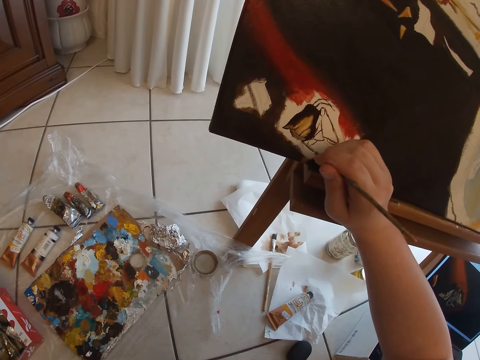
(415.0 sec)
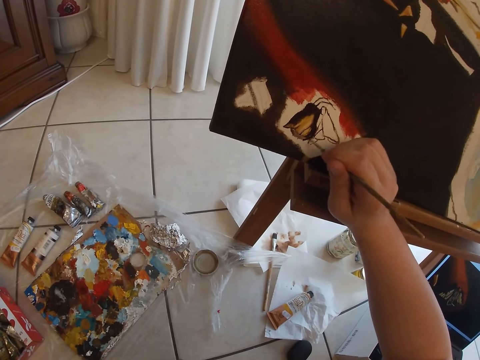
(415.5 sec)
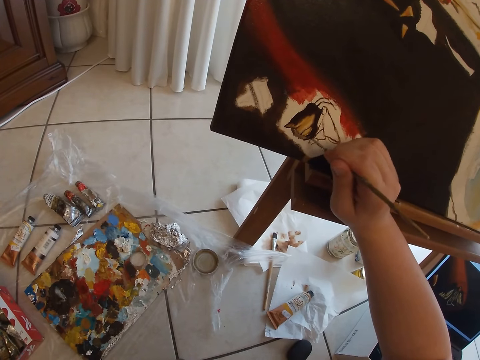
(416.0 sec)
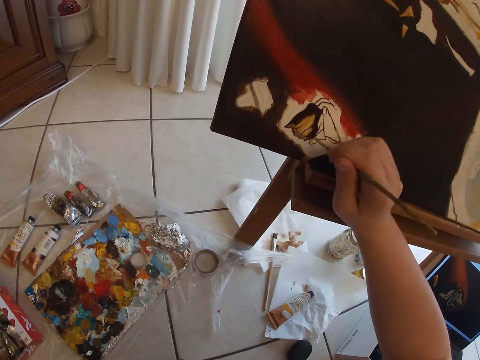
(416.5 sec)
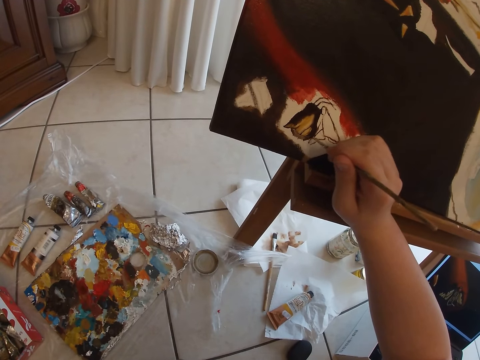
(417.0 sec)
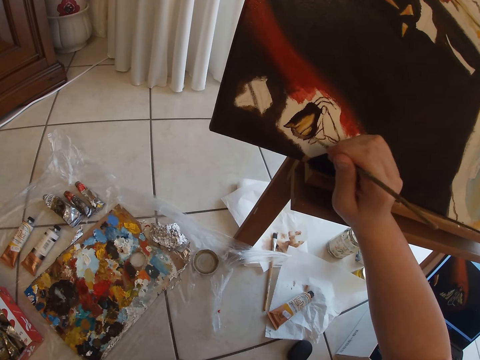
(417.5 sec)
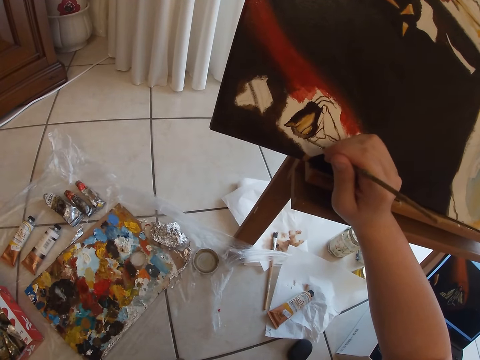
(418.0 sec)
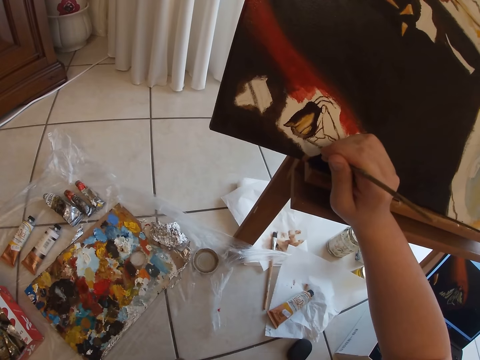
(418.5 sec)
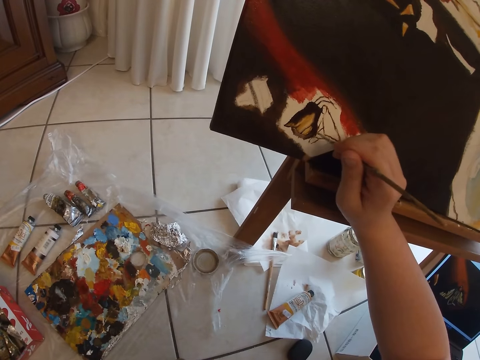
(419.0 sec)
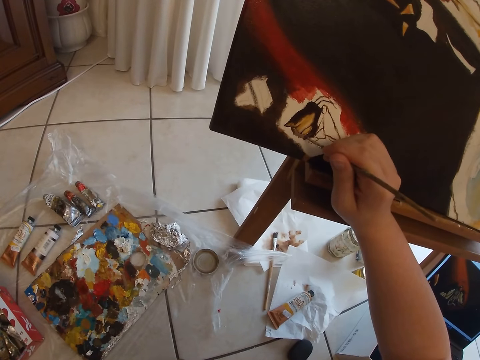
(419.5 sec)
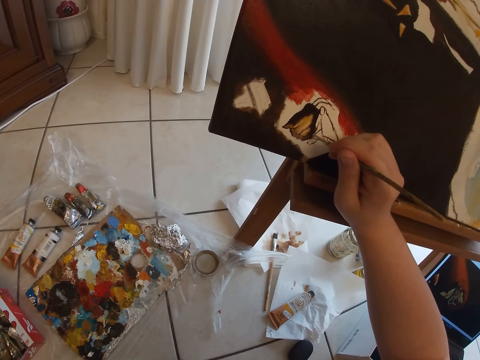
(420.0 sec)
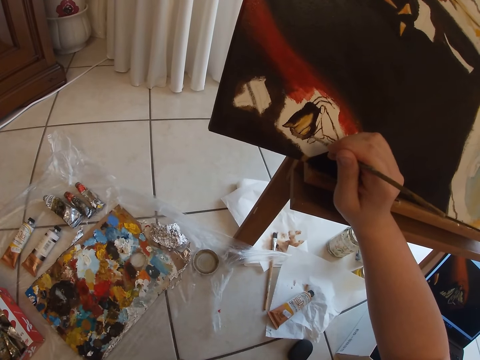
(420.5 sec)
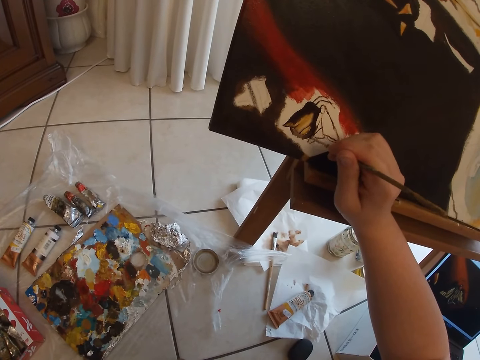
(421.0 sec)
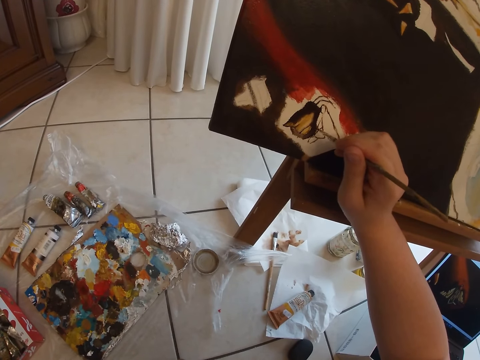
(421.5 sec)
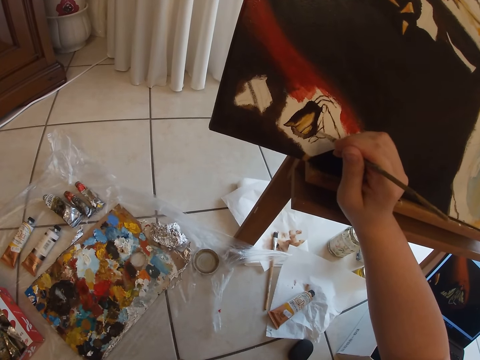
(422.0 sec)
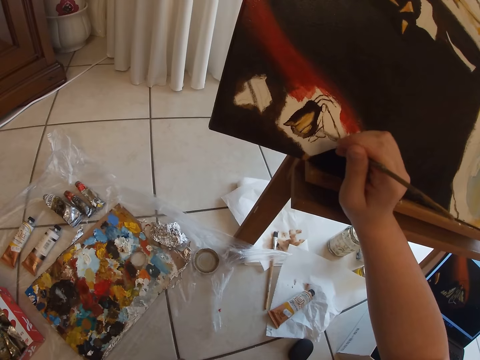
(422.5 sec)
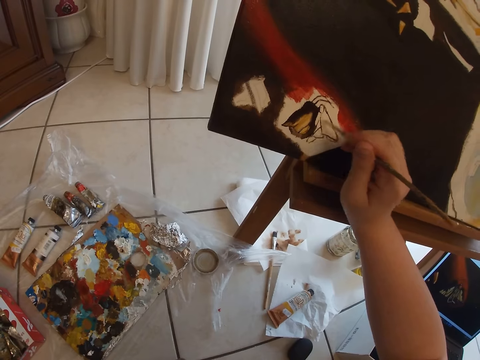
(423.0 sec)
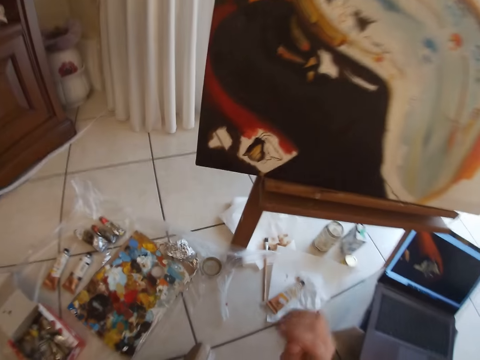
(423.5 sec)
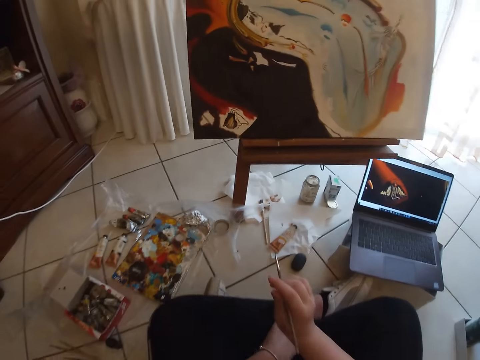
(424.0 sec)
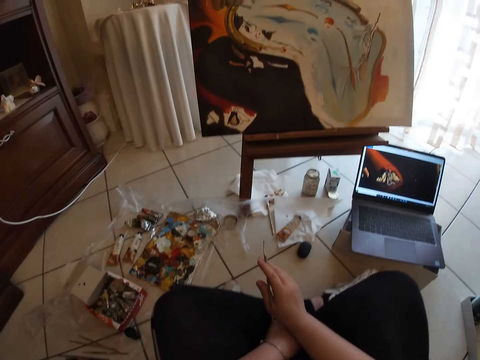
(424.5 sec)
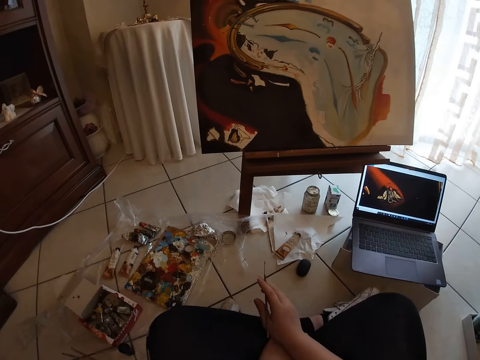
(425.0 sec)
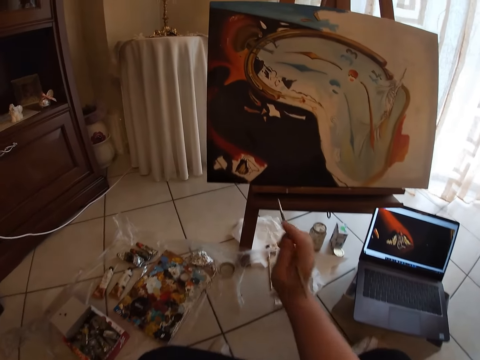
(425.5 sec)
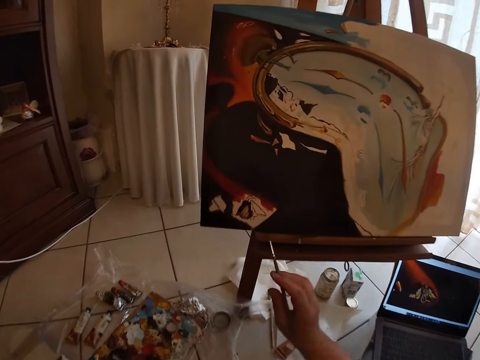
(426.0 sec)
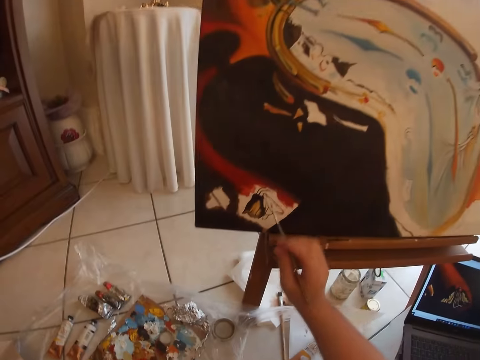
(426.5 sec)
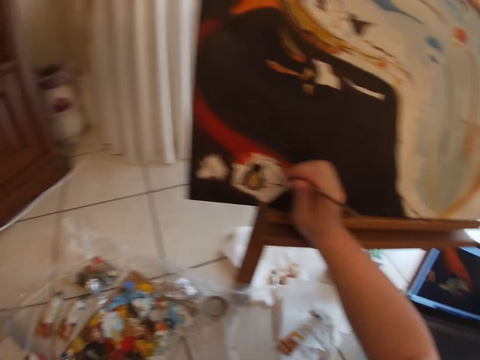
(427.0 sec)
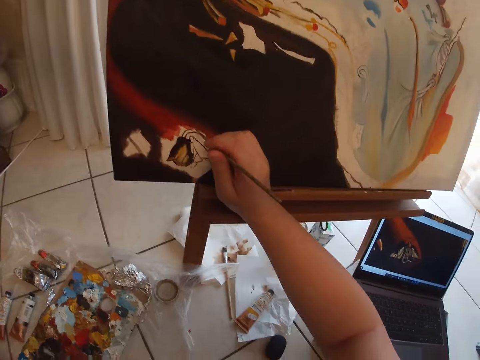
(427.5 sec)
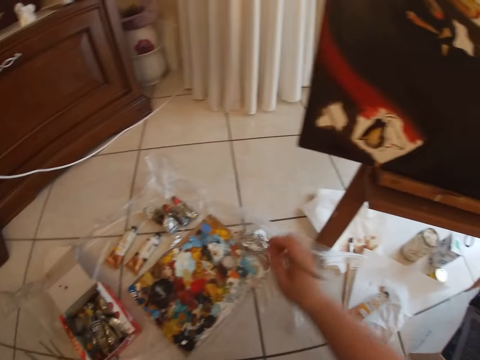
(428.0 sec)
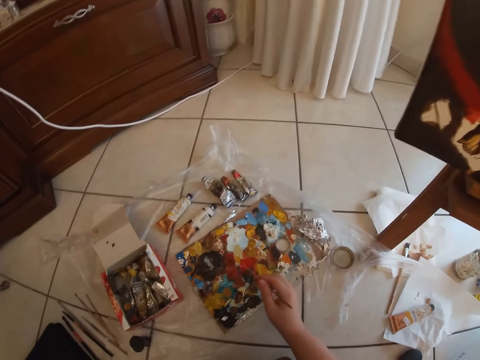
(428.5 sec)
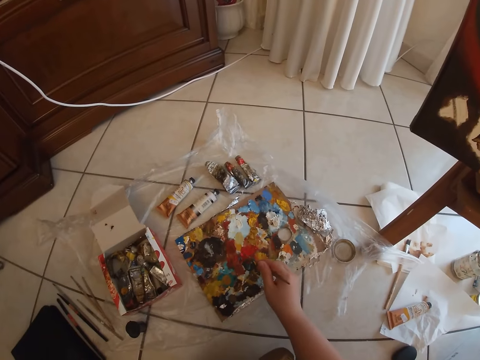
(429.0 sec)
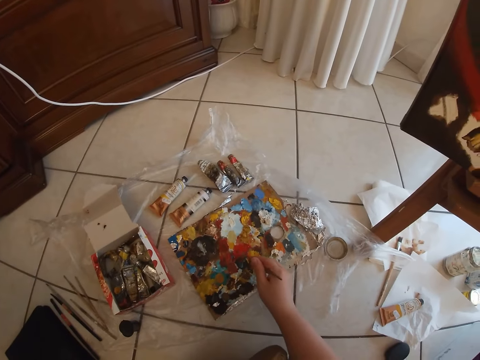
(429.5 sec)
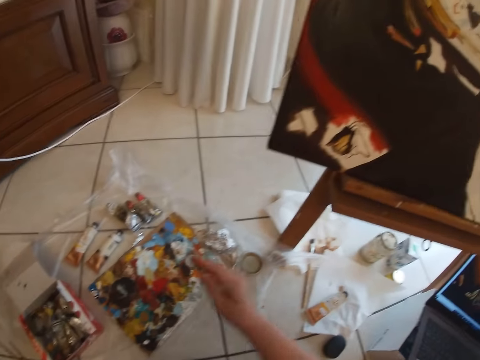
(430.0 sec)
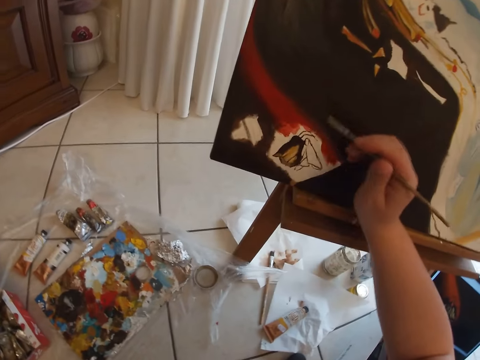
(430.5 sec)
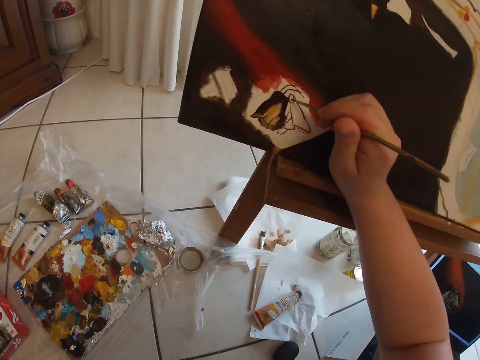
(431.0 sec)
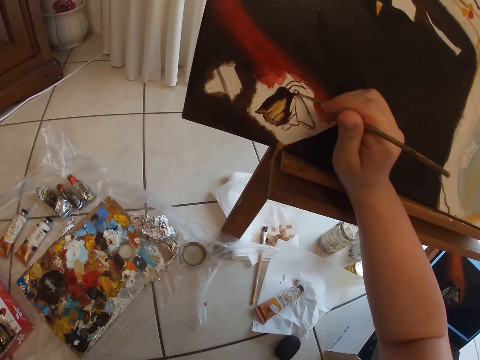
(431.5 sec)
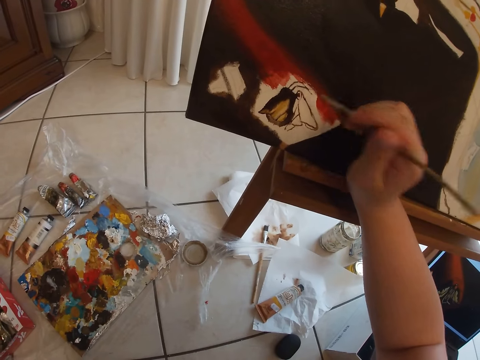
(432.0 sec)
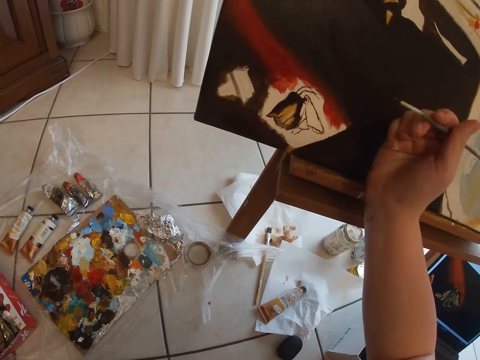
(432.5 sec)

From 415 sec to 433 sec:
The camera wearer removes the paintbrush in her right hand from the canvas. She paints on the canvas with the paintbrush in her right hand. She removes the paintbrush from the painting. She dabs the paintbrush on some paint in the palette on the floor. She paints on the canvas with the paintbrush in her right hand.

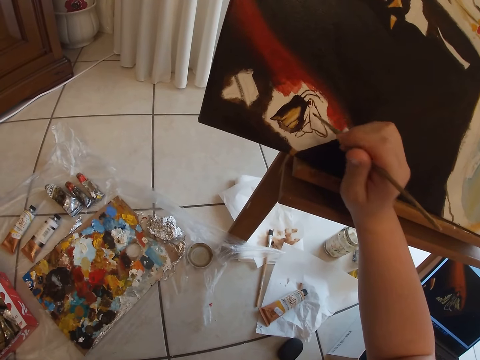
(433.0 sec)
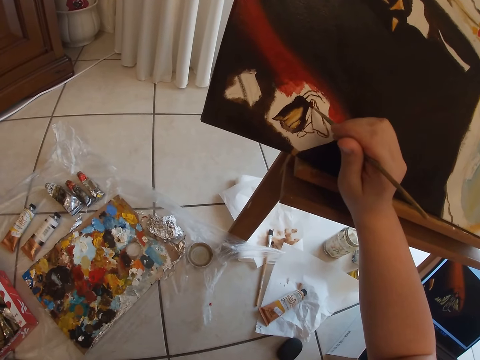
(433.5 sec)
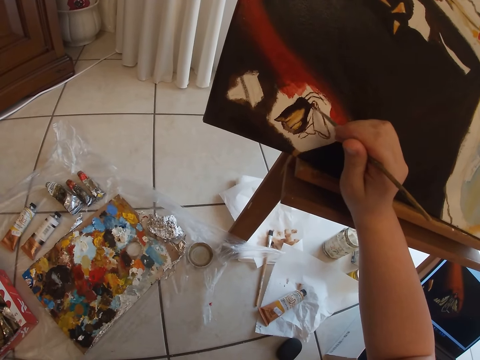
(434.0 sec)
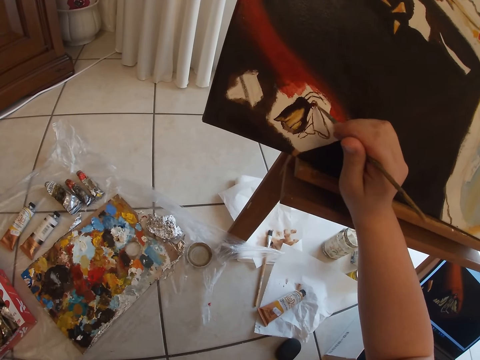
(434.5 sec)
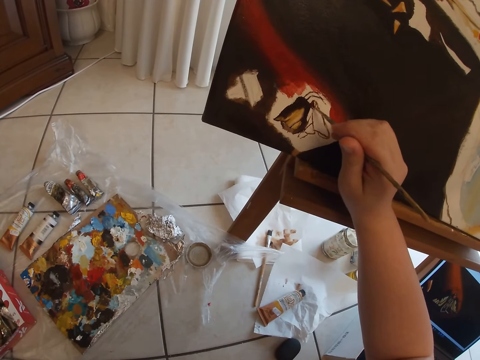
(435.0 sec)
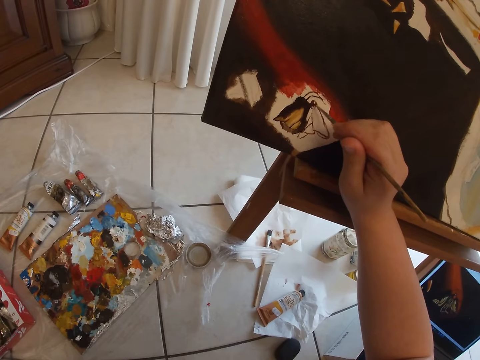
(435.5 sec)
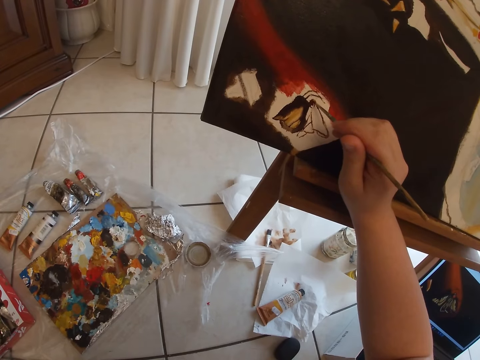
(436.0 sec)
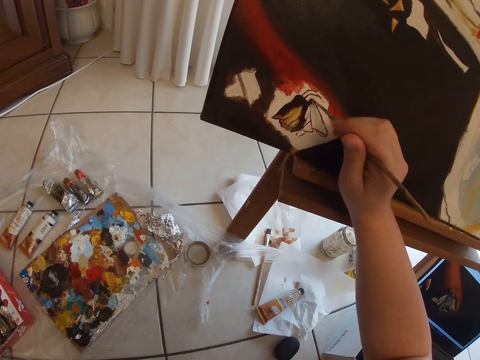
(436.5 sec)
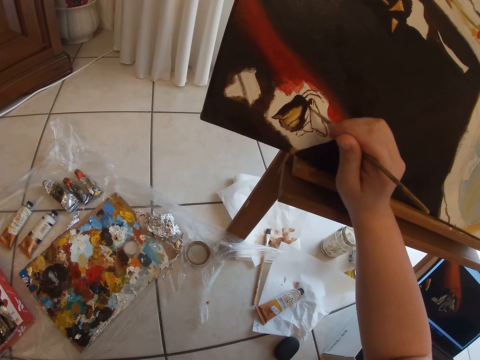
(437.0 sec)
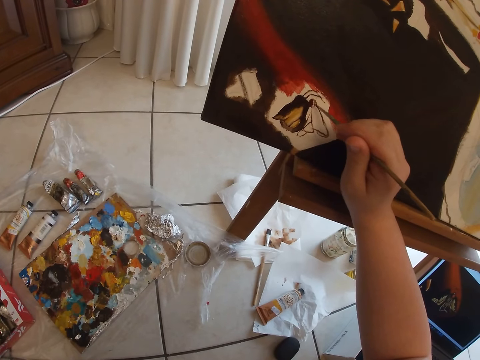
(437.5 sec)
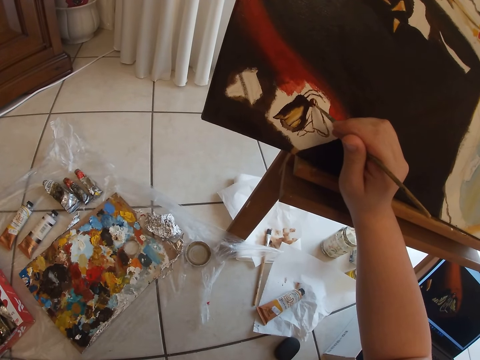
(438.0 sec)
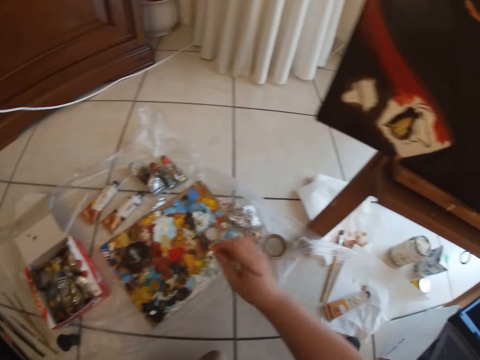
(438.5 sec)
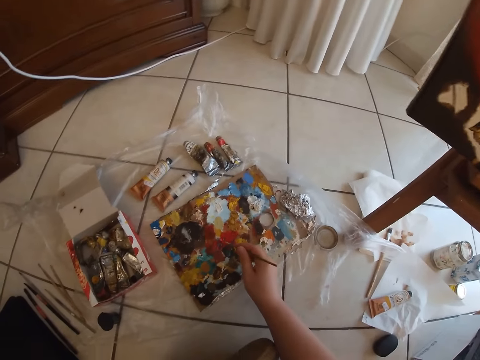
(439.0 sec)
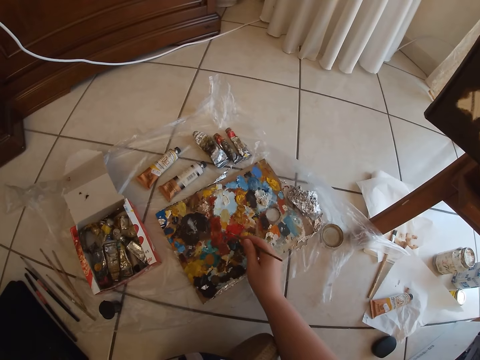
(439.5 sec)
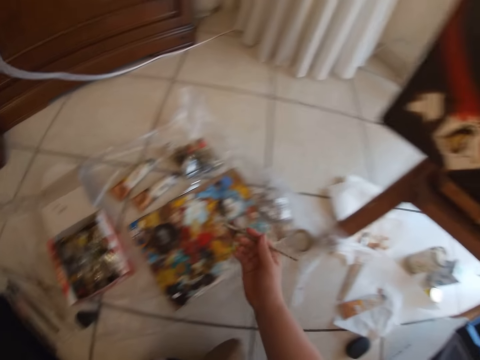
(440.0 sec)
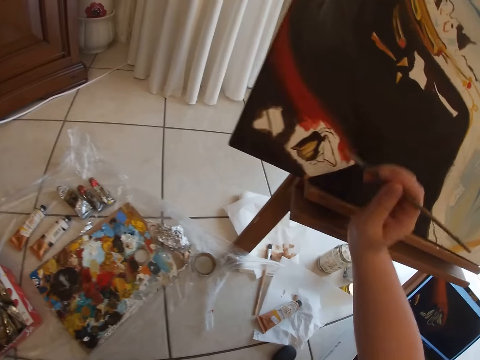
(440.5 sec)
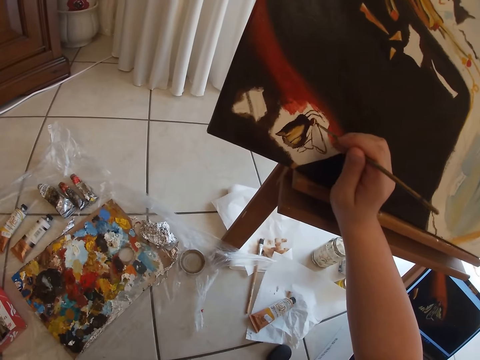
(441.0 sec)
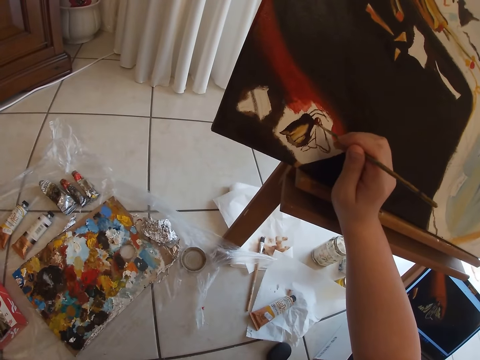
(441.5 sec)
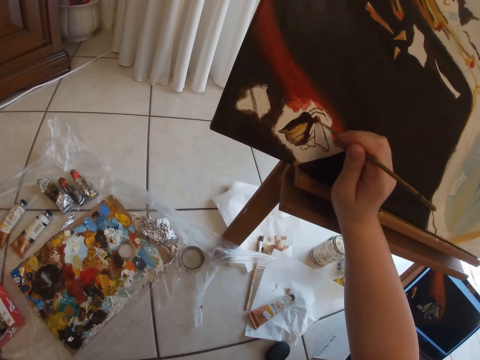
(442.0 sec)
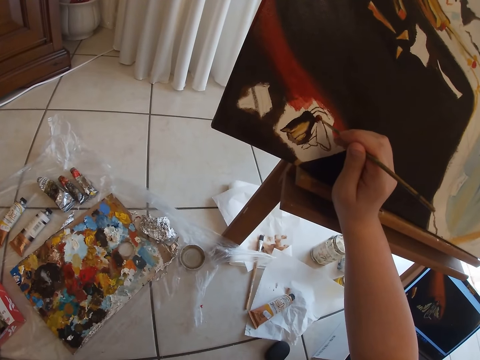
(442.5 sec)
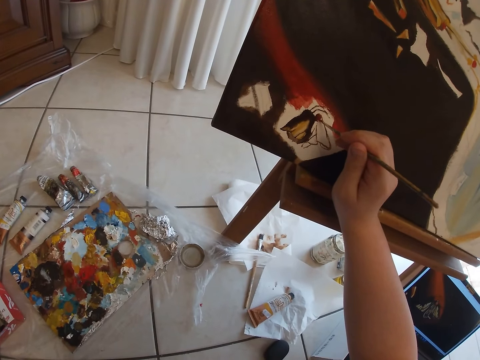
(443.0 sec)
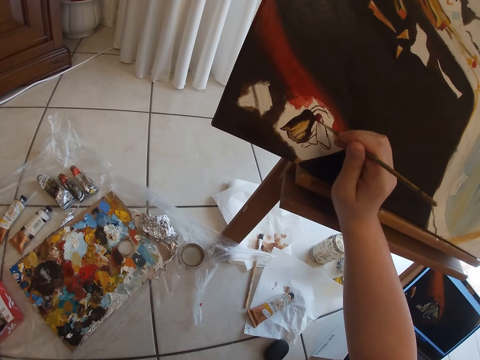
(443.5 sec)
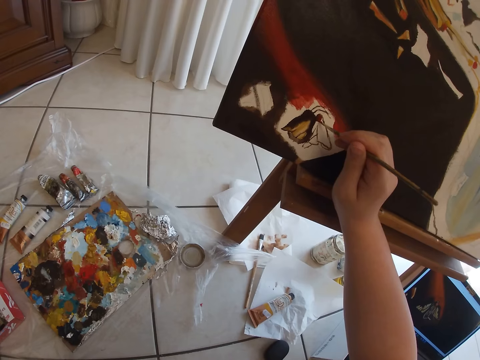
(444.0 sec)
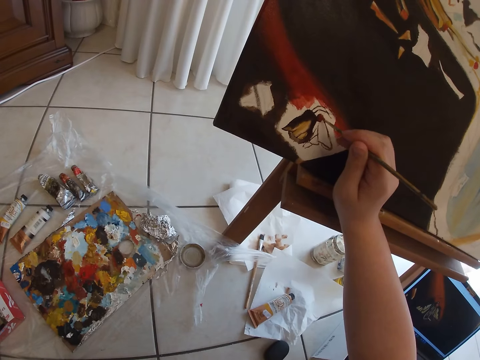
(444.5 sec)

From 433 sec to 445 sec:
The camera wearer dabs the paintbrush on some paint in the palette on the floor. She removes the paintbrush from the paint. She paints on the canvas with the paintbrush in her right hand.
